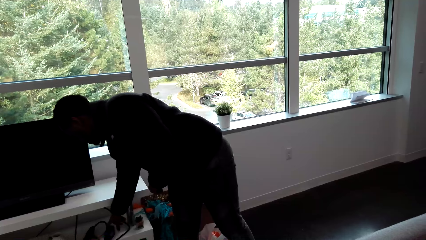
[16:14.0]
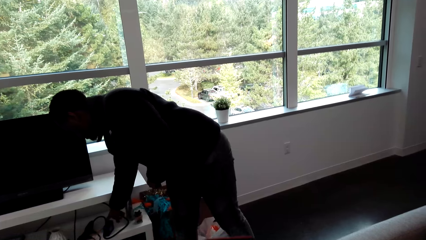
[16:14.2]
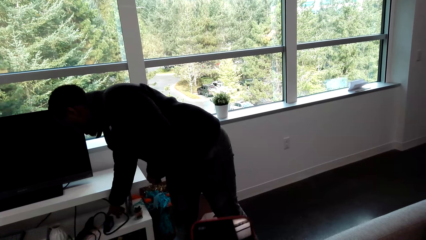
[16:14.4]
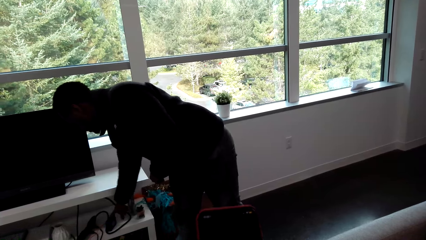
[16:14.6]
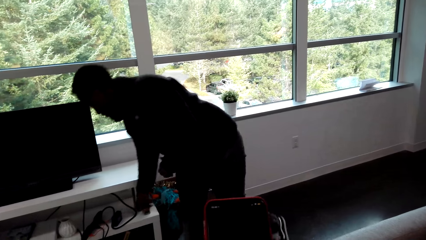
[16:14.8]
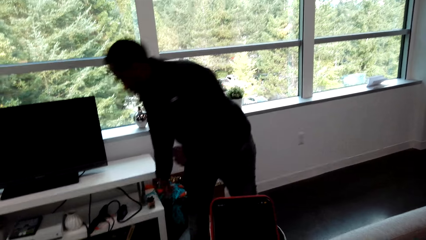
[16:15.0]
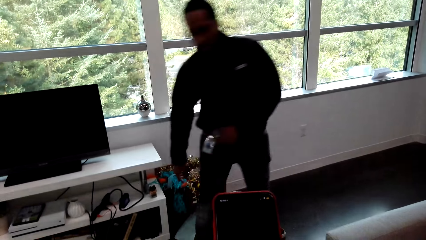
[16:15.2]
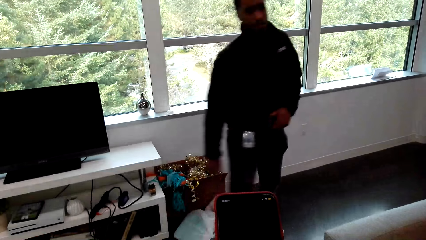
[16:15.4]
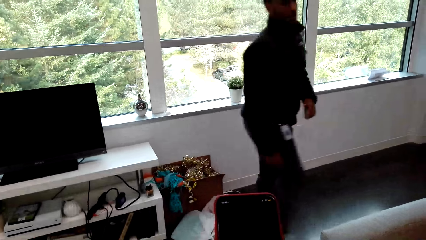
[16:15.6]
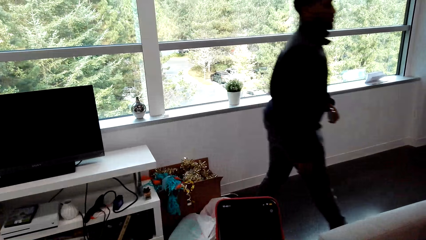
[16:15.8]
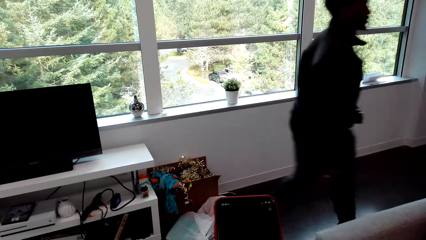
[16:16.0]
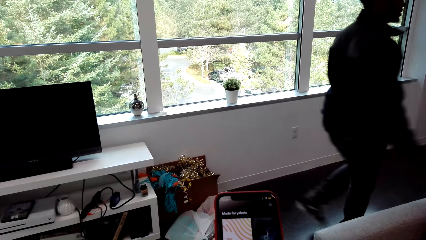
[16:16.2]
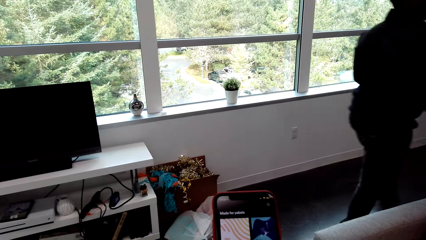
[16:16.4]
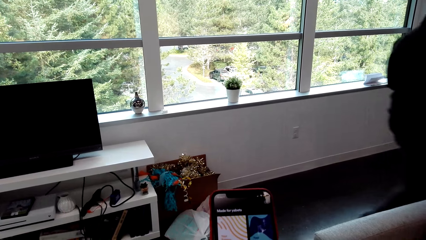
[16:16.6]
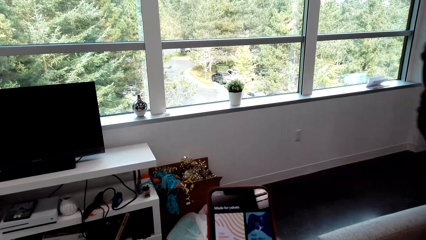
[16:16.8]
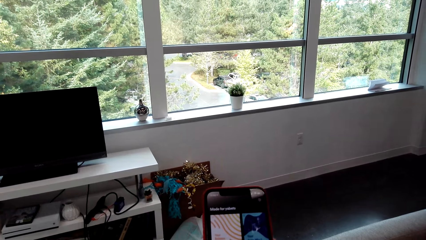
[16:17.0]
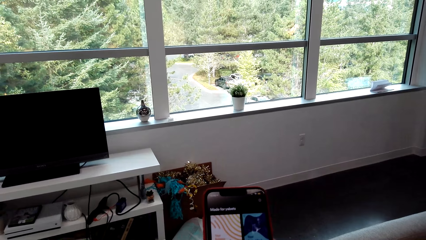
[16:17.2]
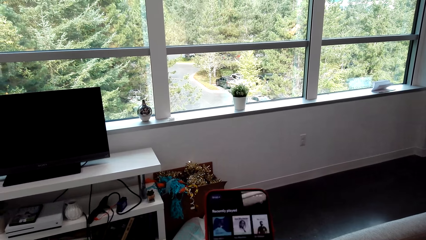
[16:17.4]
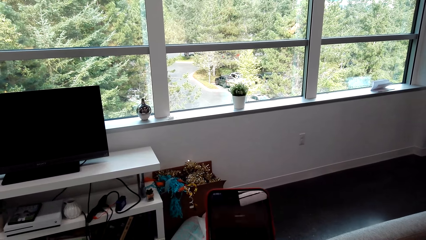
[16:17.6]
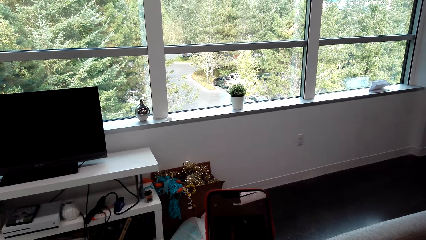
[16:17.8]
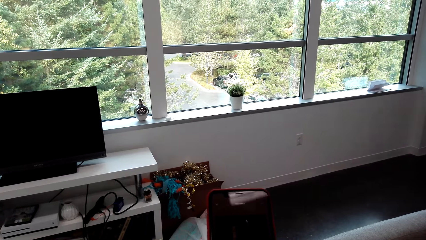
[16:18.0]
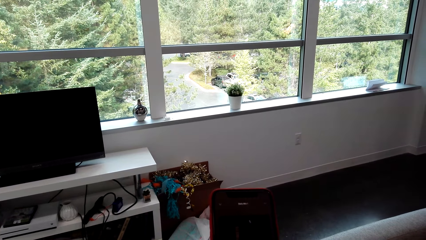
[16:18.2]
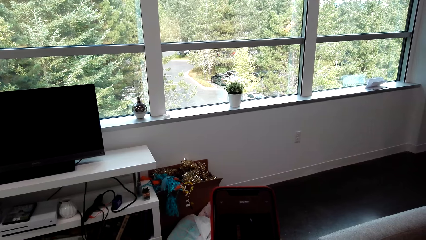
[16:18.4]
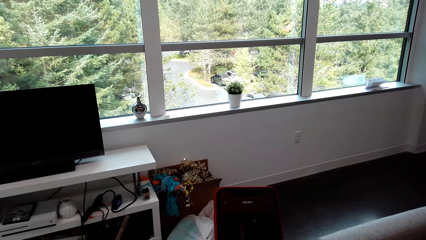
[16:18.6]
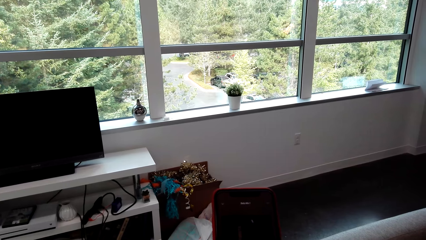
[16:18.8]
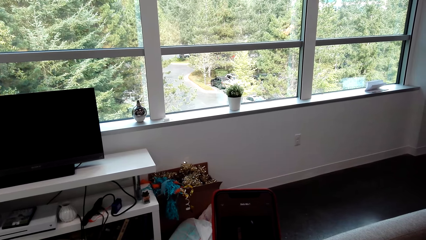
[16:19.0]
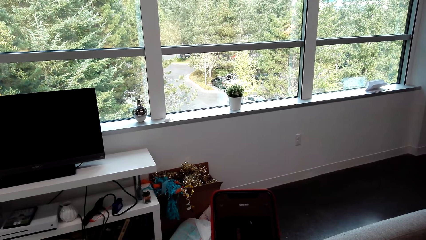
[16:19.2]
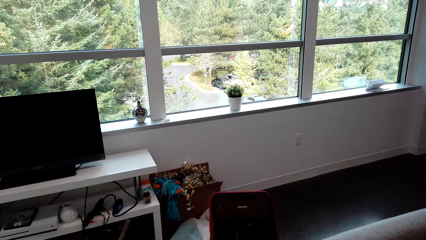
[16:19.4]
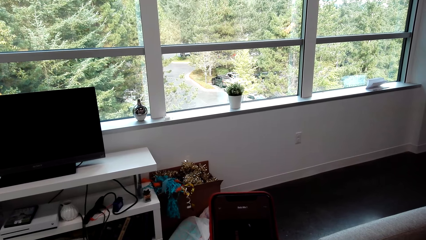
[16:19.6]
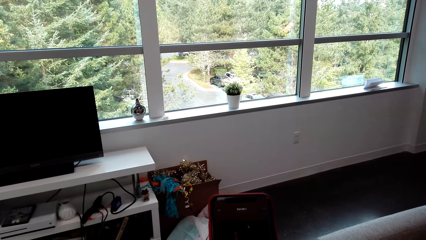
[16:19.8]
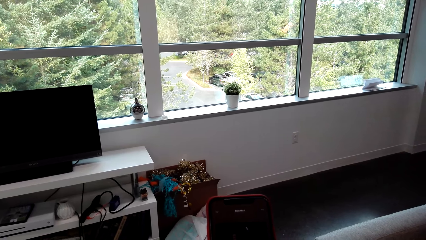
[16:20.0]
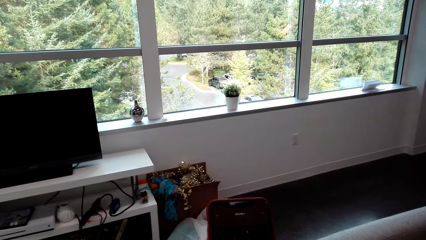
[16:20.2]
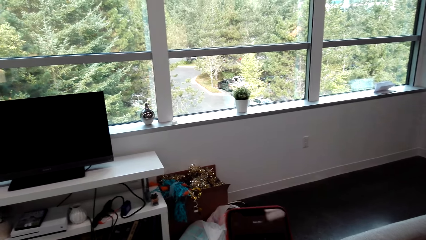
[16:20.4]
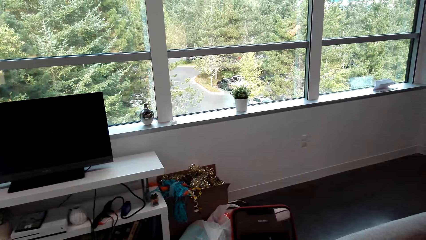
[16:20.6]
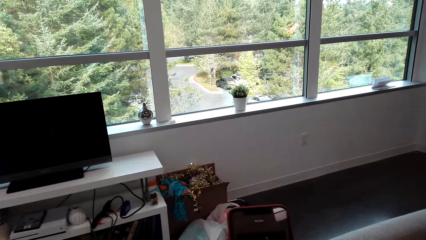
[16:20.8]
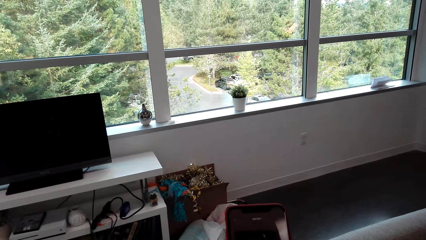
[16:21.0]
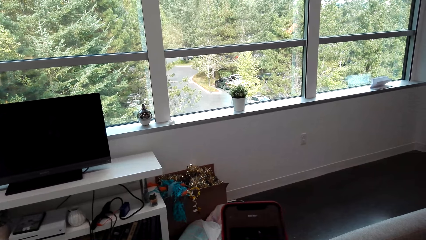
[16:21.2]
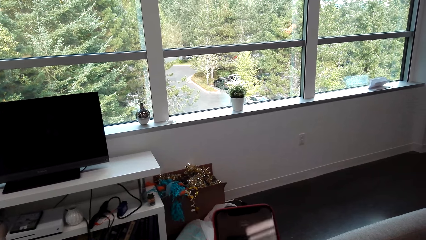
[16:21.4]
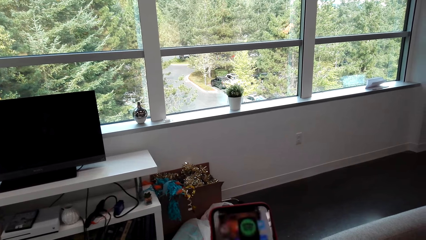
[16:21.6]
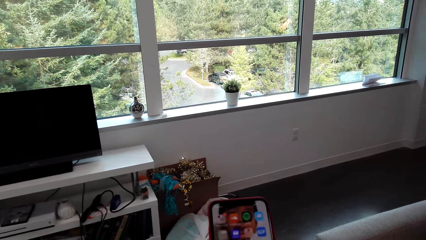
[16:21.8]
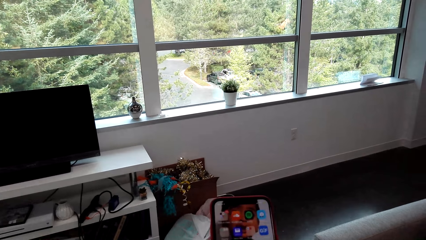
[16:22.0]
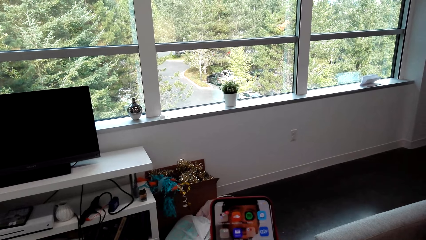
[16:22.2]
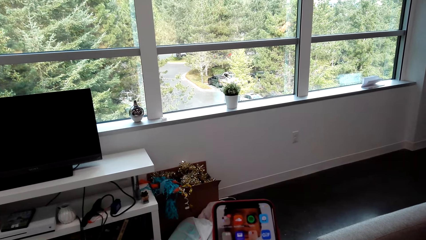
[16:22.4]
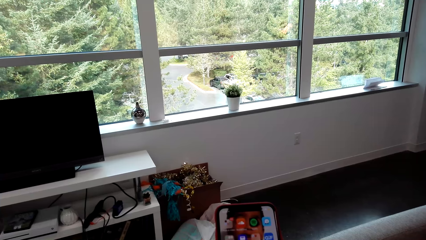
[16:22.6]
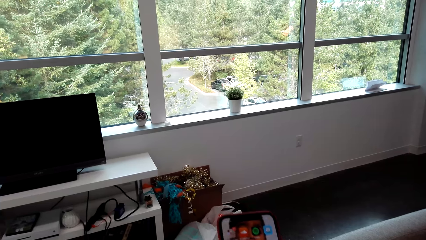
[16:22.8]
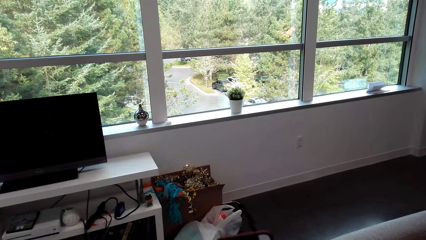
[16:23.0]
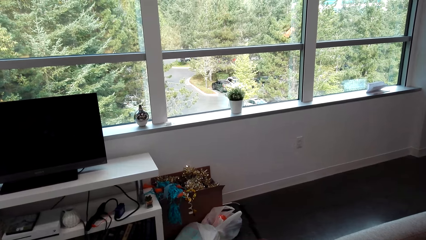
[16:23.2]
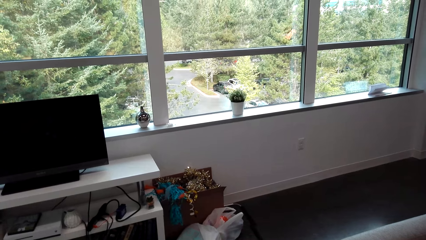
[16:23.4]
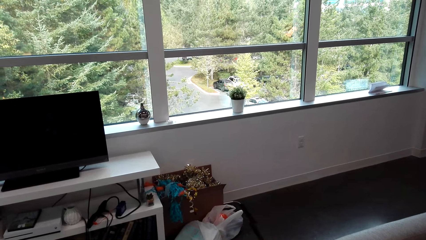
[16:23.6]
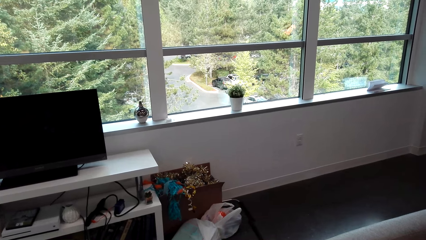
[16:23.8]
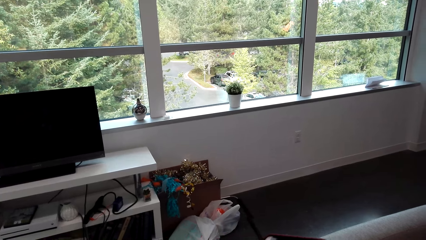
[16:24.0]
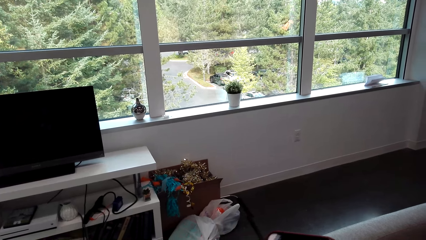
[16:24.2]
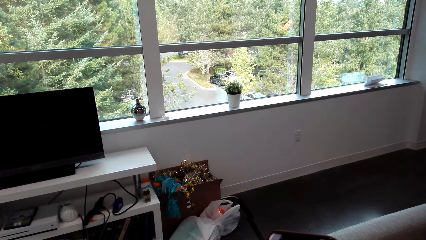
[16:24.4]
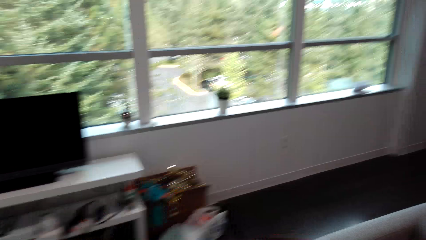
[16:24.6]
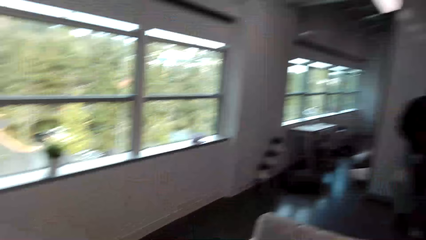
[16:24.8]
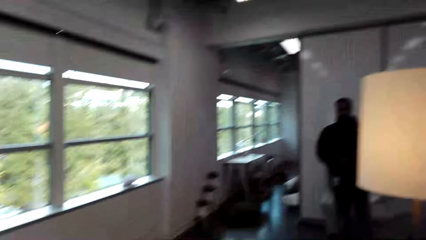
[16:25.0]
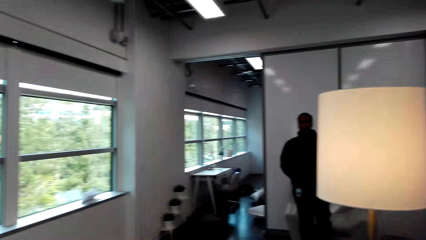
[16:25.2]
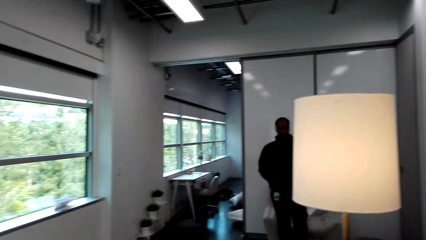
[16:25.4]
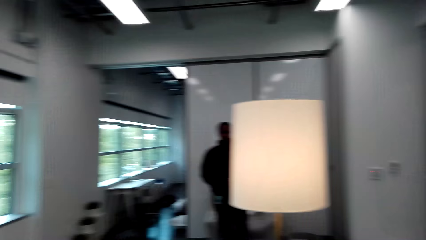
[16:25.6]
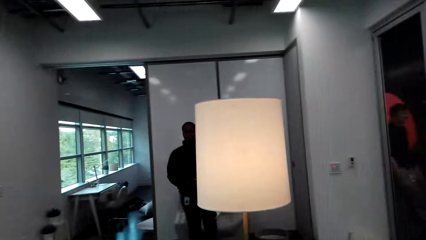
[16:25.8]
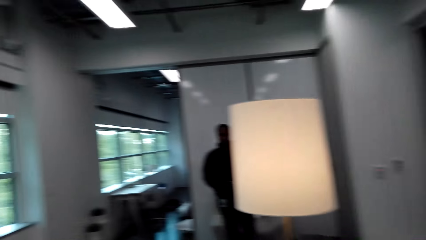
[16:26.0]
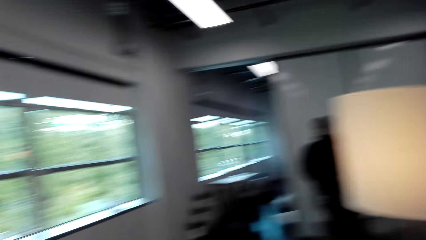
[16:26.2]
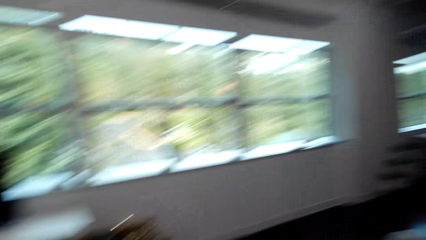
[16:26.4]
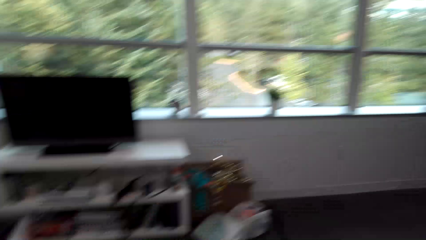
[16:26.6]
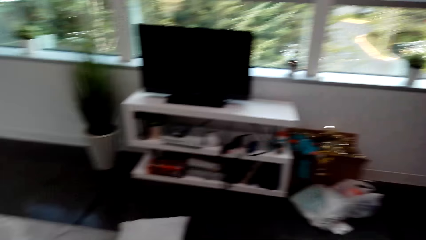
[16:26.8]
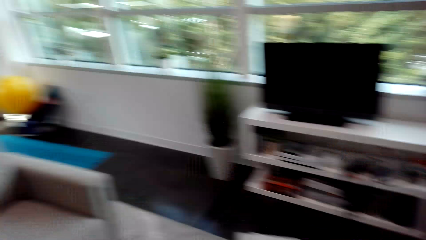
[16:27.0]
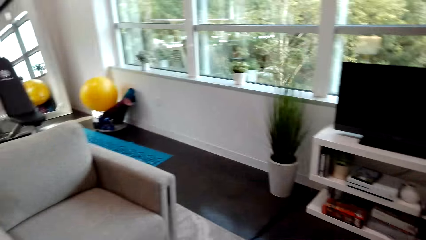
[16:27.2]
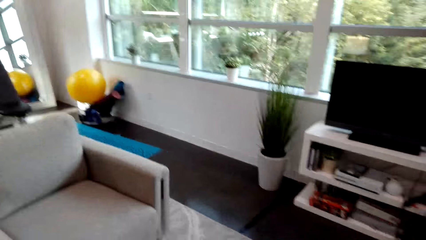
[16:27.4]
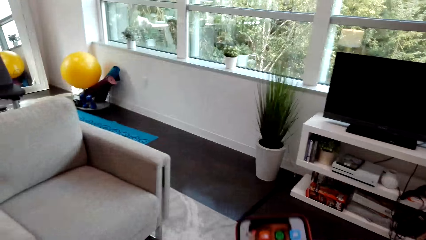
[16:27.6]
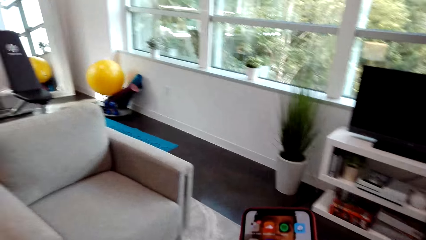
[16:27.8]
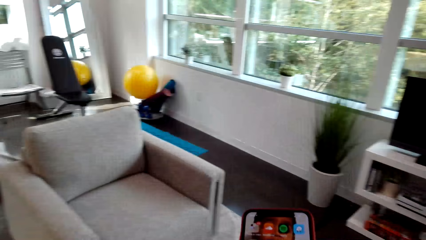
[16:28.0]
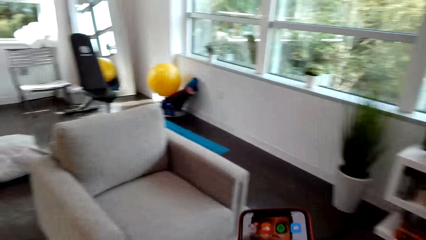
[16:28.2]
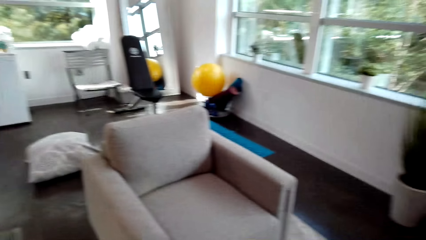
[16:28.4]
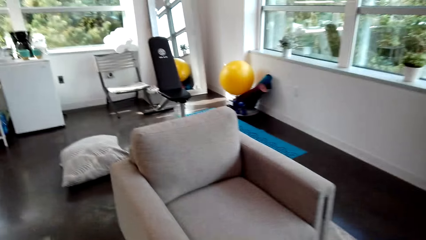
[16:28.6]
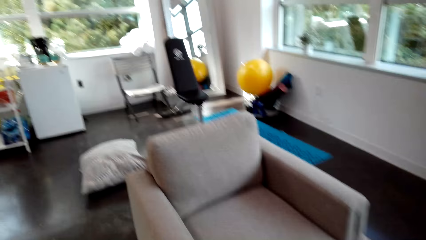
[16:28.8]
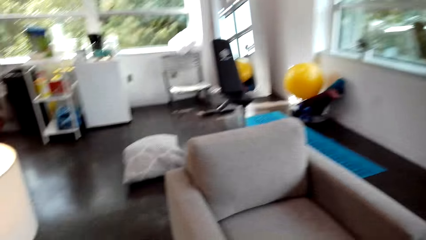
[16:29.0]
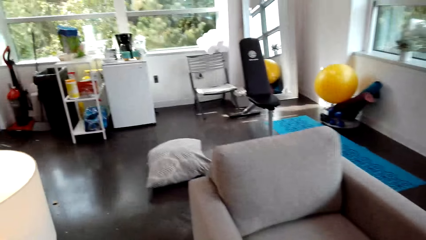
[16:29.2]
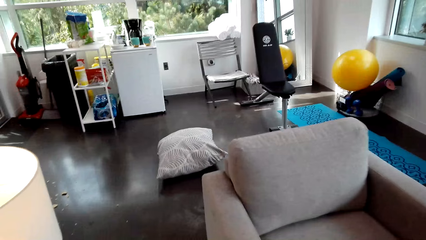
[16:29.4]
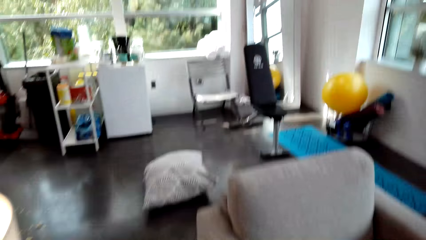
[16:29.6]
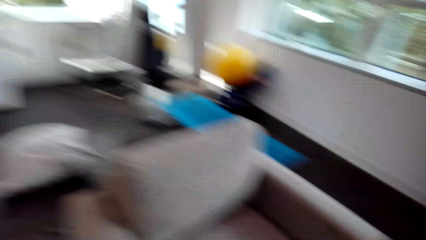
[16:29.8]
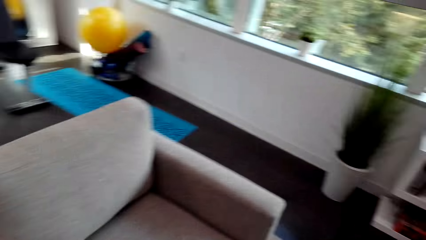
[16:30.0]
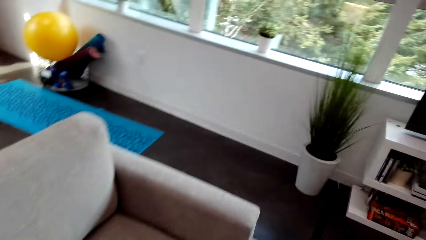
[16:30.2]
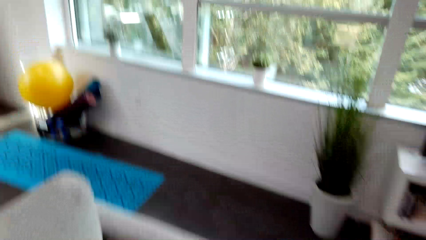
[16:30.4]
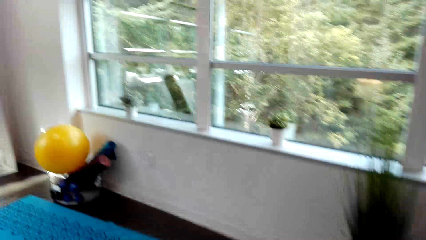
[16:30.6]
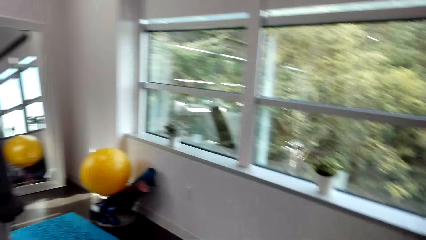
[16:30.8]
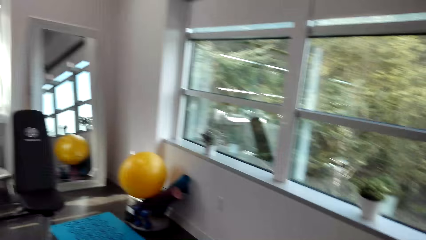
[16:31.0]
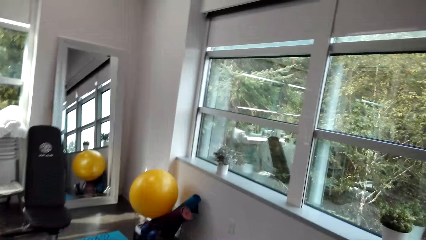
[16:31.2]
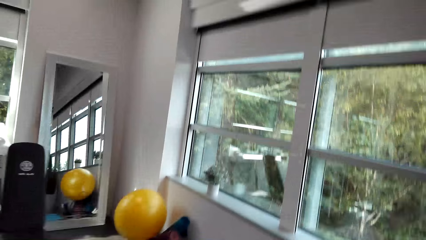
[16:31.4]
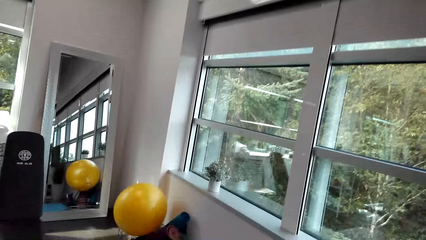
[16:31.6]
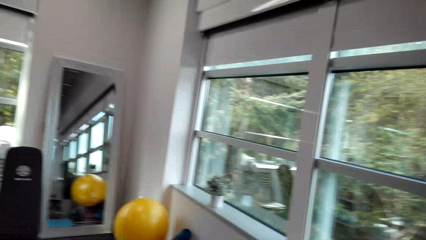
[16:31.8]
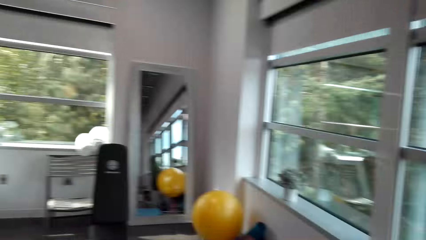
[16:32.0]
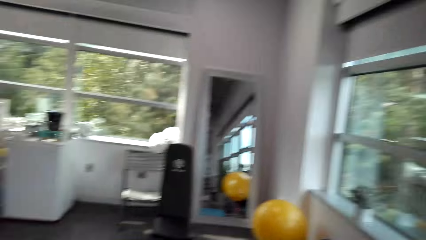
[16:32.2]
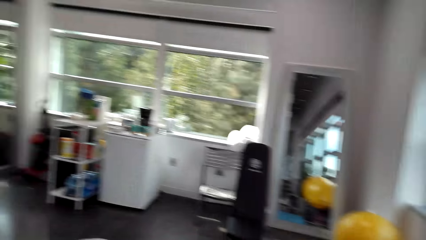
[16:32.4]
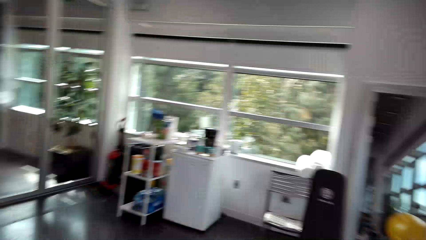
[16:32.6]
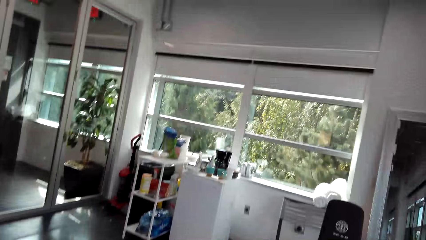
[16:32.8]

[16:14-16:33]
A man moves around. The camera wearer lowers the phone. He looks around the house. He looks at his cellphone. He raises the phone. He walks around the house.
